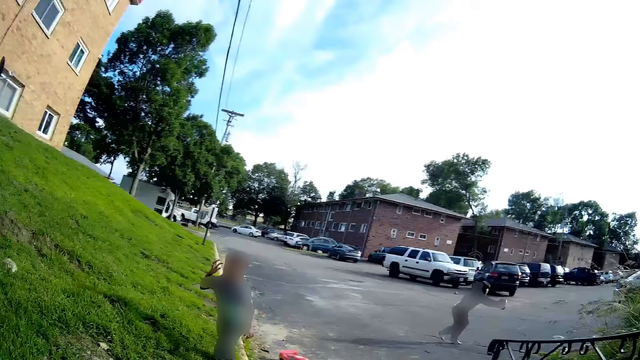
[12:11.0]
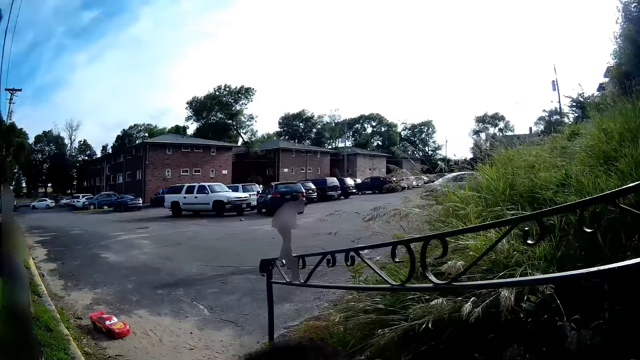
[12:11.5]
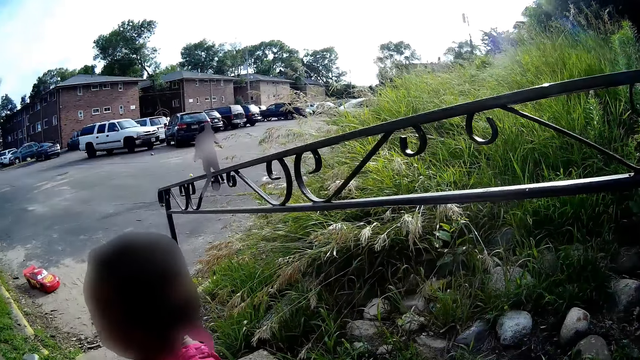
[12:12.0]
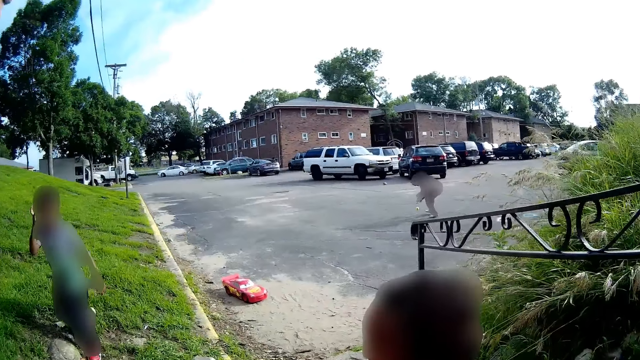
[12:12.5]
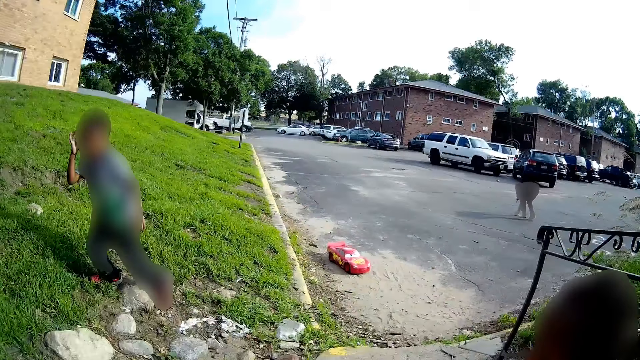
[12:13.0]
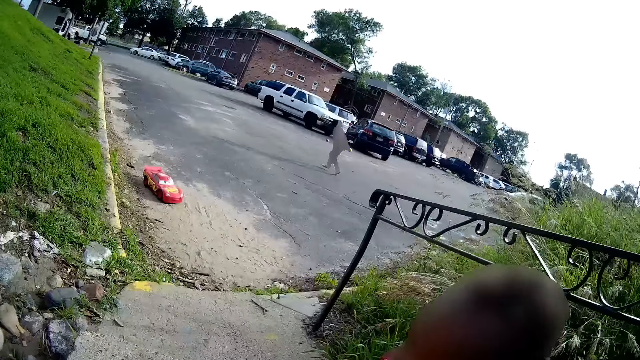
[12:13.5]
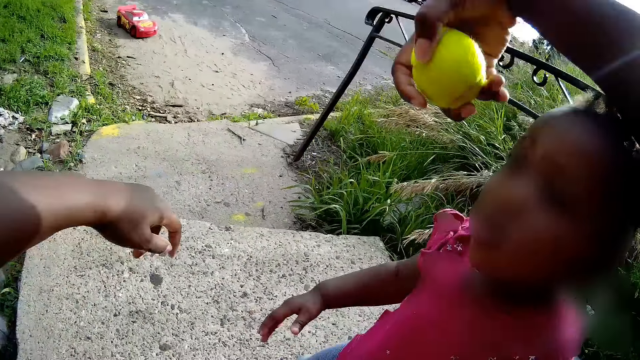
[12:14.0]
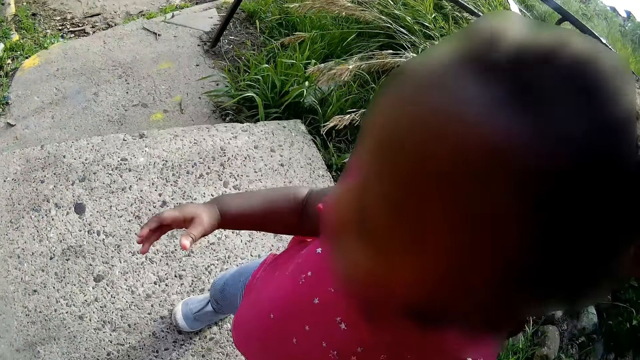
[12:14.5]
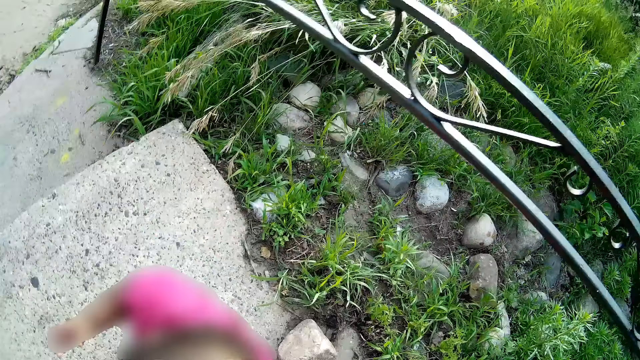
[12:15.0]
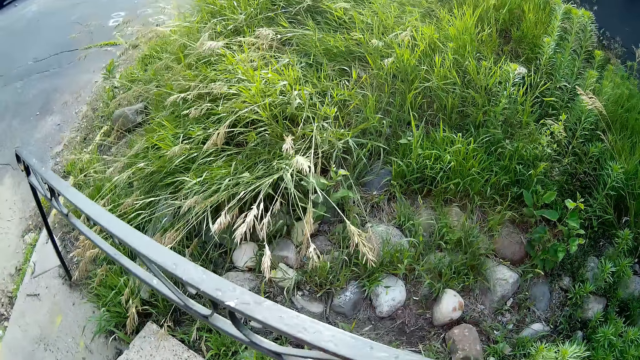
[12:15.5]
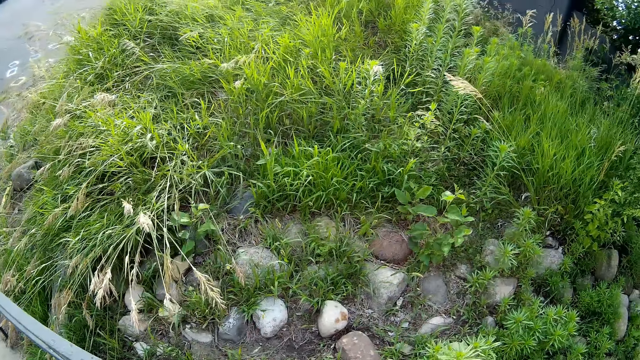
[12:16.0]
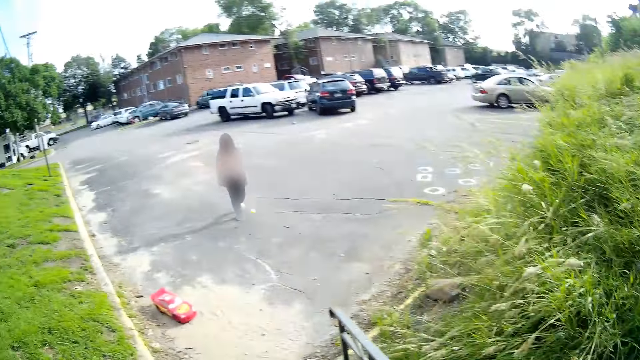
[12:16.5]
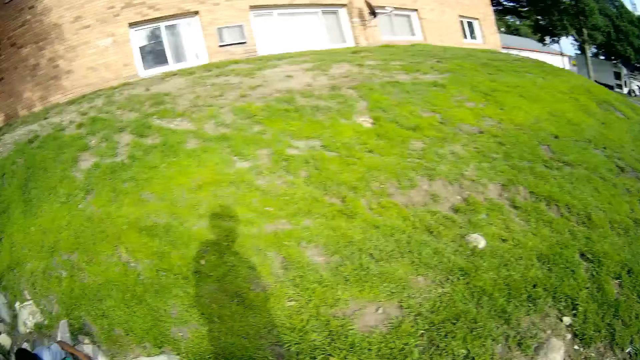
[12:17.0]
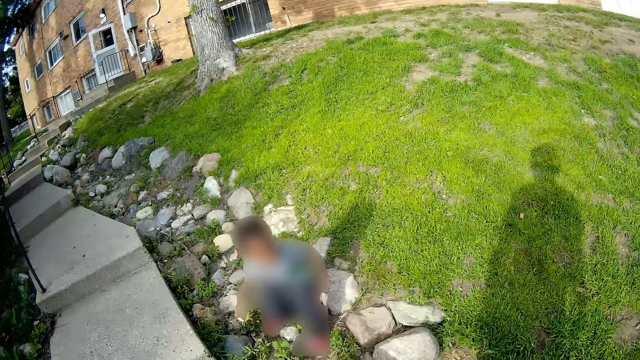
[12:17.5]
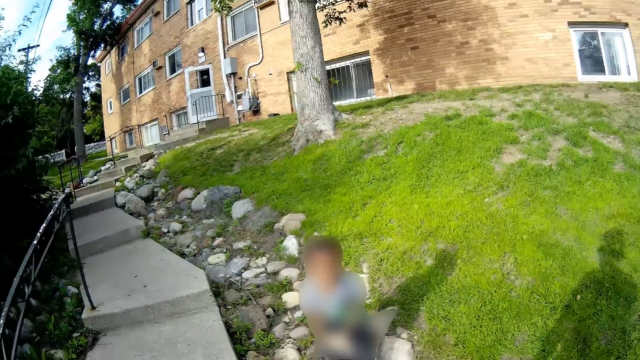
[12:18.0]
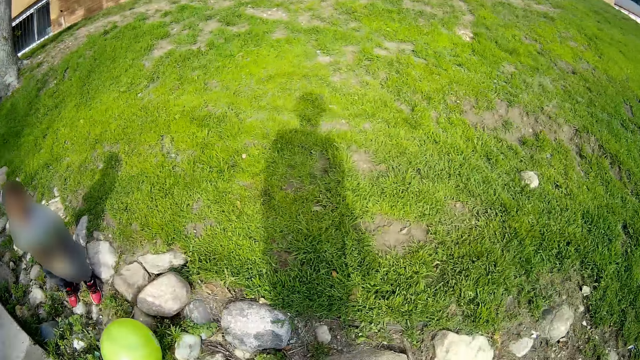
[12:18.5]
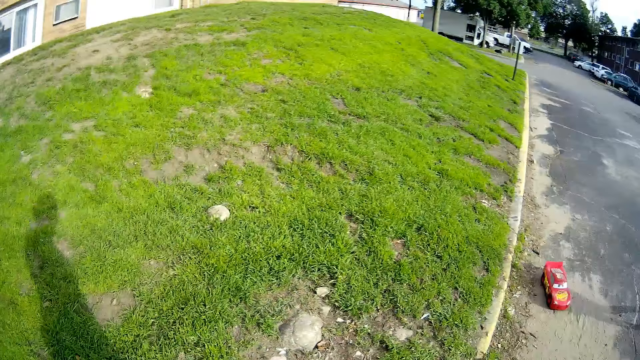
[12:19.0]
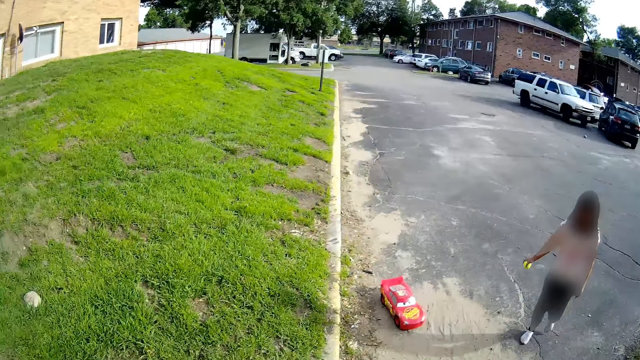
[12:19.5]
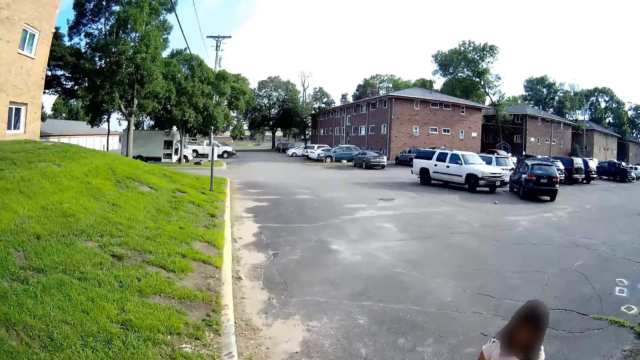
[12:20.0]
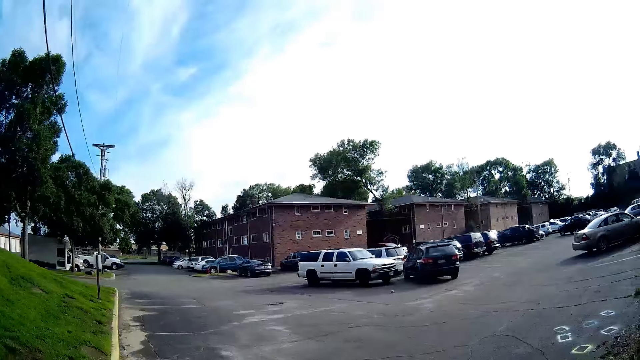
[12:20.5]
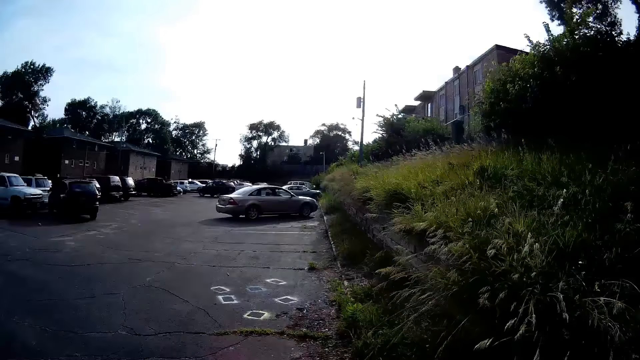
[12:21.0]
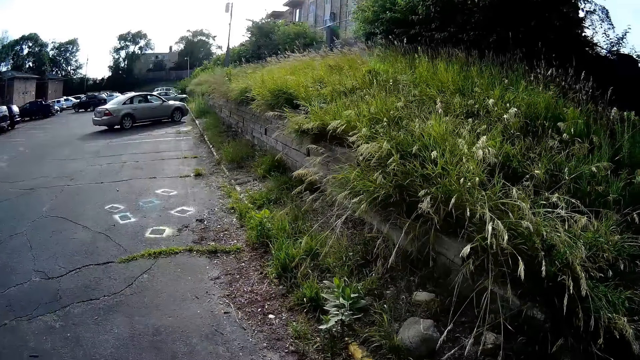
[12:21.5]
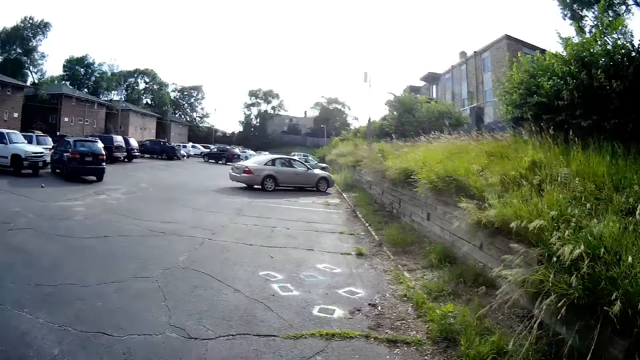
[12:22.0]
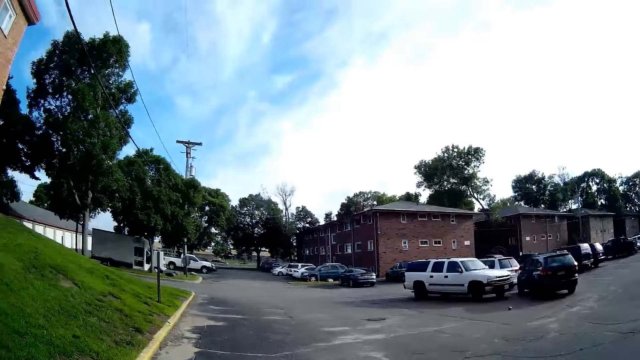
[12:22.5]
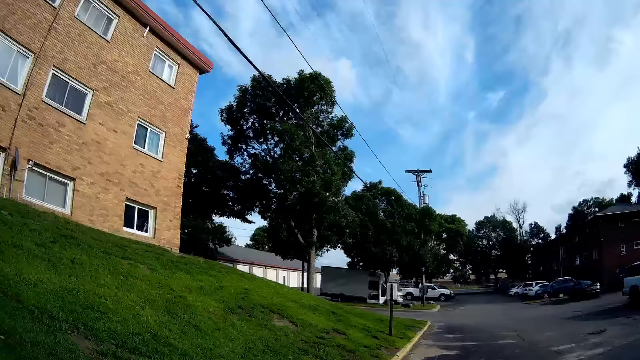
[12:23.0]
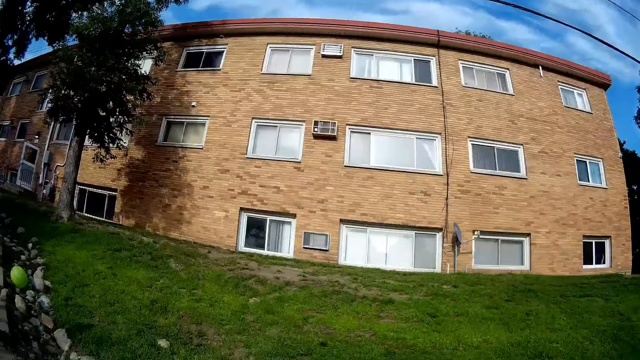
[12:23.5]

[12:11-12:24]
A person runs to the ball. Another person walks to the grass. A girl picks up the tennis ball from the floor with her right hand. The camera wearer interacts with a third person. The second person stands at the grass. The first person walks towards a fourth person.

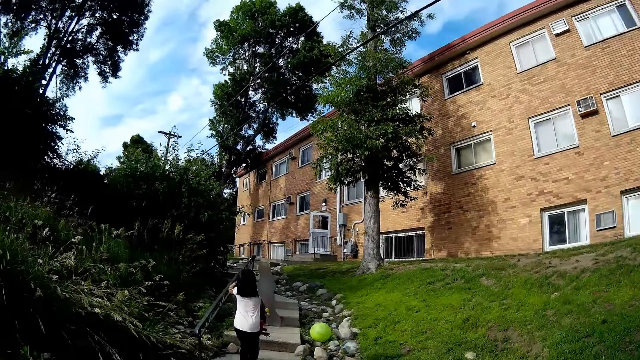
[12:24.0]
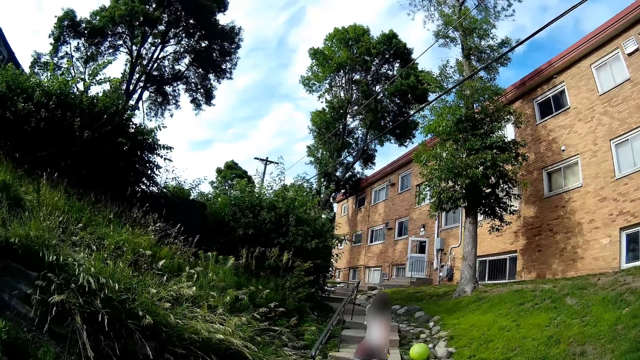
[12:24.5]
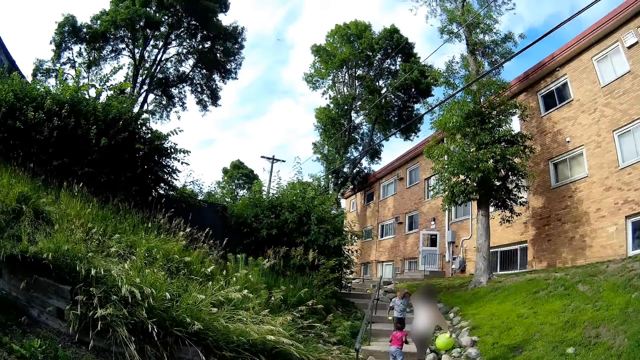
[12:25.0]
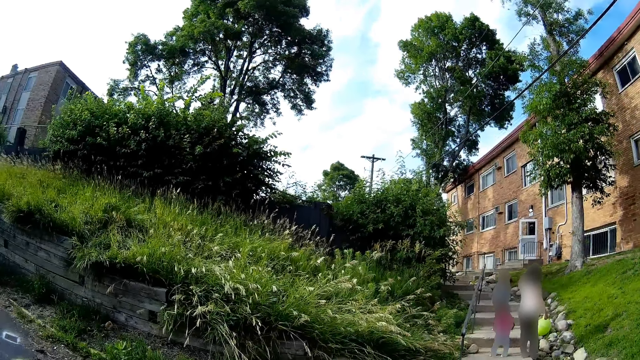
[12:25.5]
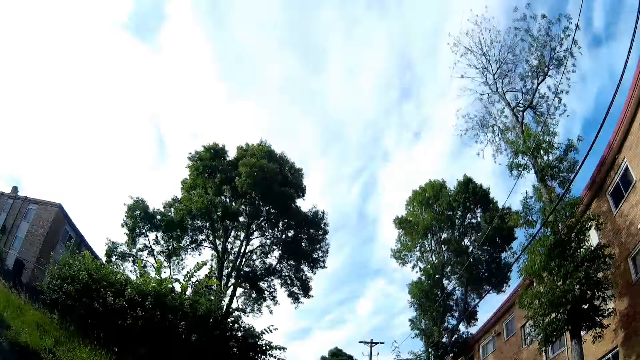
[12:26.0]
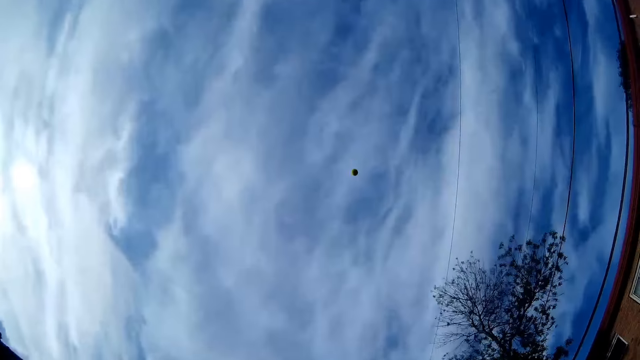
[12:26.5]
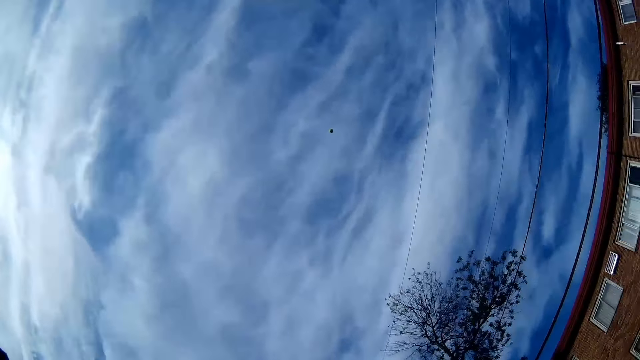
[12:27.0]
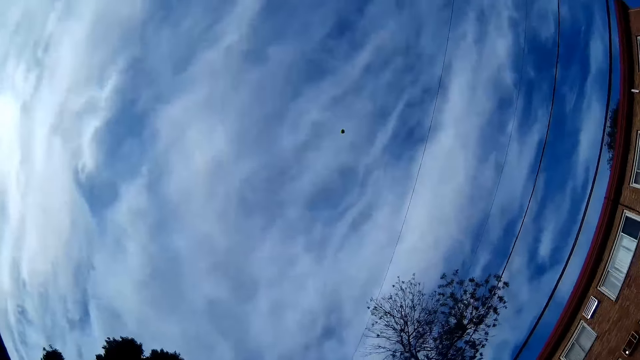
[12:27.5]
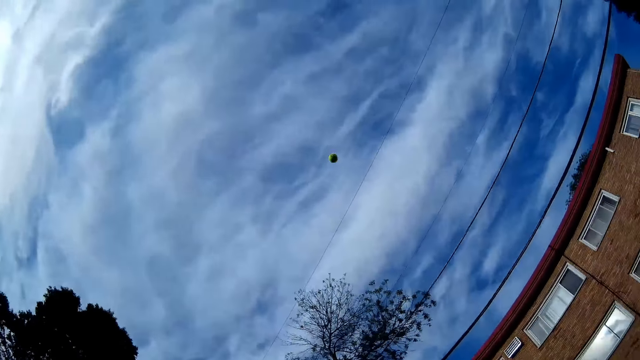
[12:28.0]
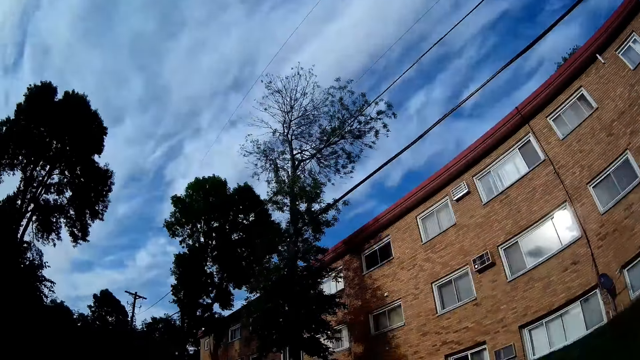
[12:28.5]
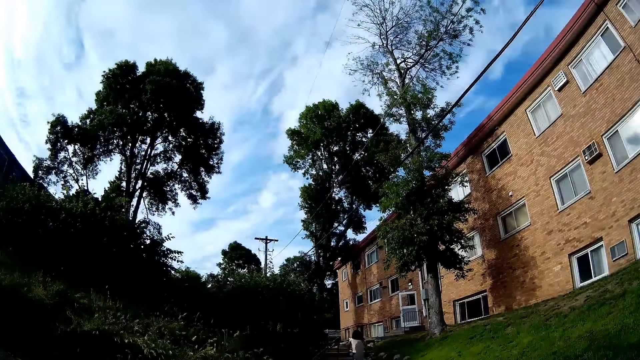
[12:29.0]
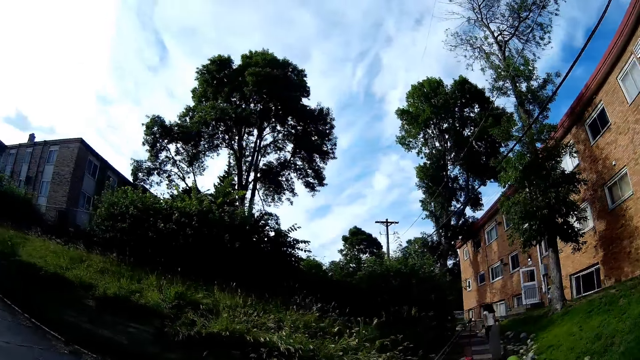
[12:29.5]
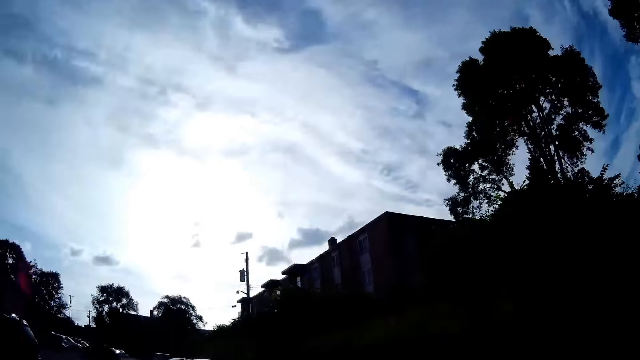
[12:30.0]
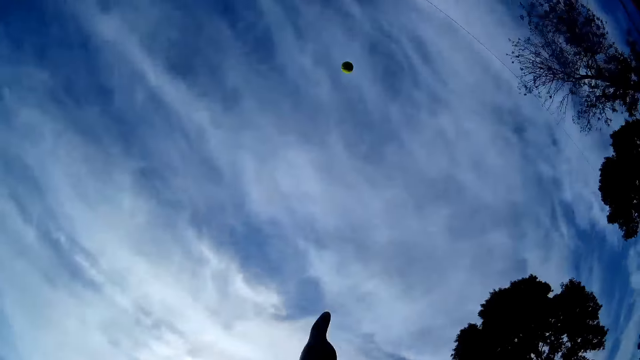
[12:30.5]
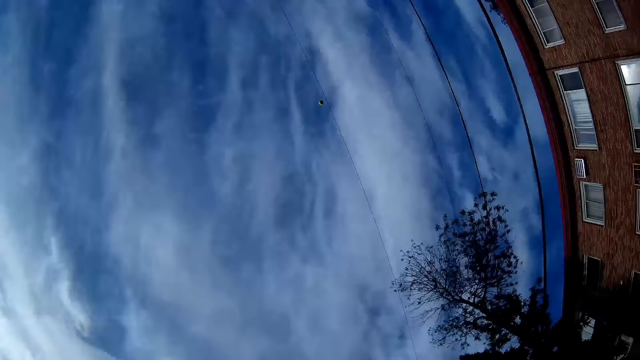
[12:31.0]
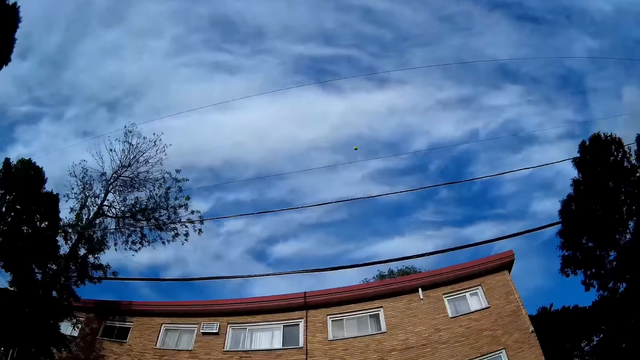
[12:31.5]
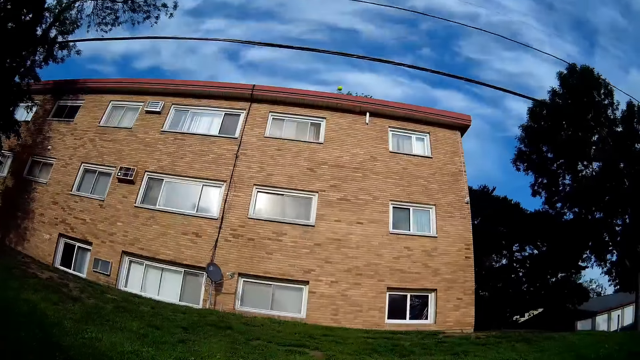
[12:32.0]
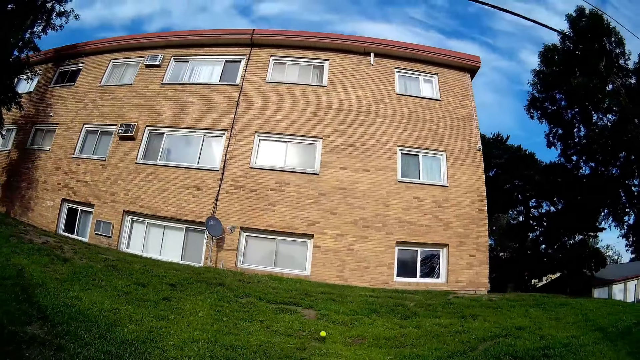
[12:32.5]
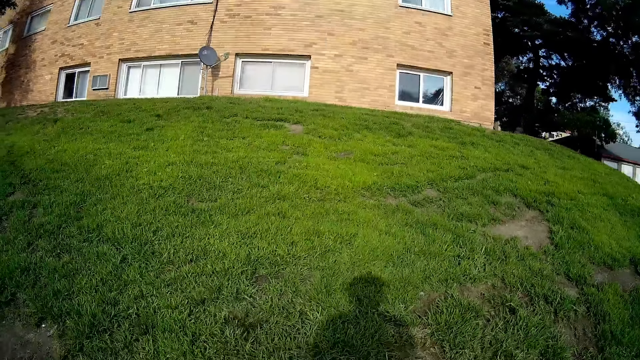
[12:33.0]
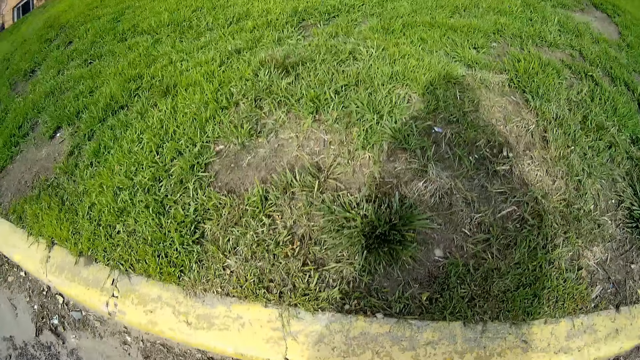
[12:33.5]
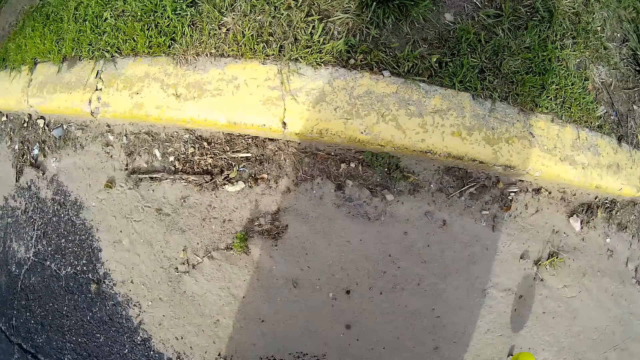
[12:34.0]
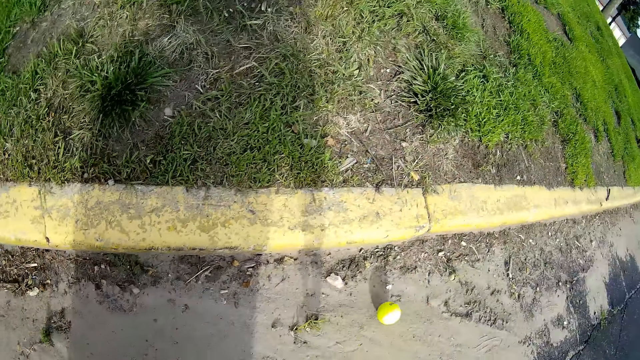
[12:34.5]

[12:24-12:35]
The camera wearer throws the tennis ball with her right hand. She throws the tennis ball with her right hand again.
